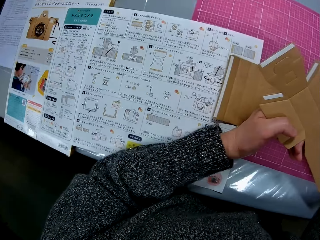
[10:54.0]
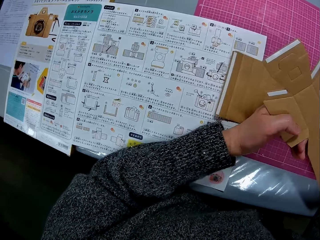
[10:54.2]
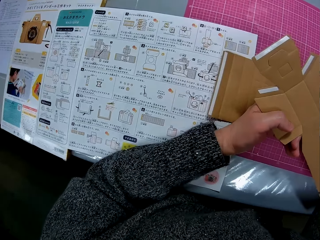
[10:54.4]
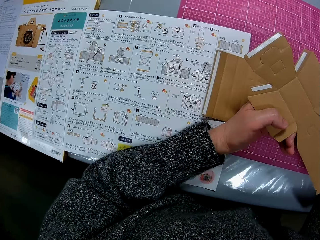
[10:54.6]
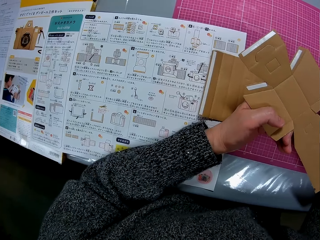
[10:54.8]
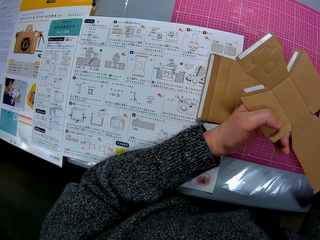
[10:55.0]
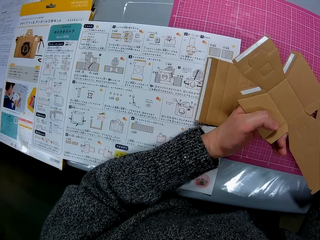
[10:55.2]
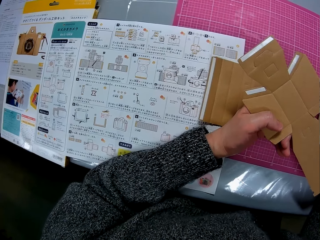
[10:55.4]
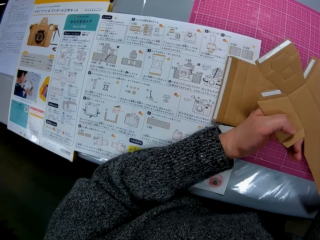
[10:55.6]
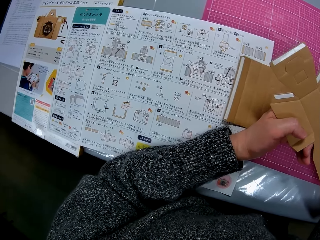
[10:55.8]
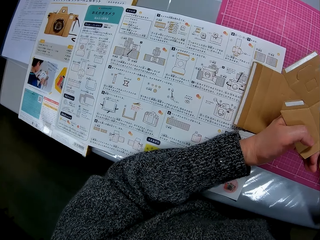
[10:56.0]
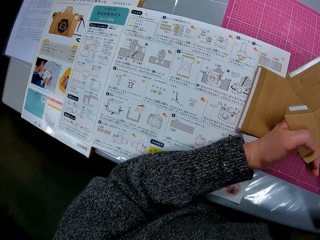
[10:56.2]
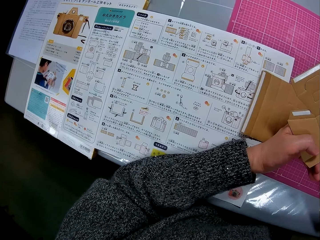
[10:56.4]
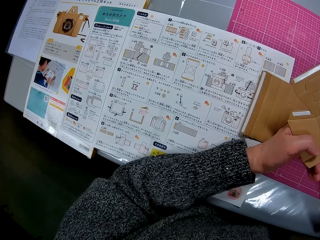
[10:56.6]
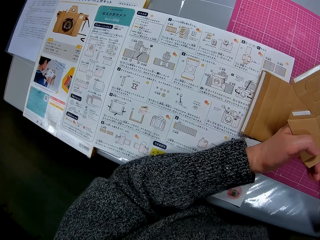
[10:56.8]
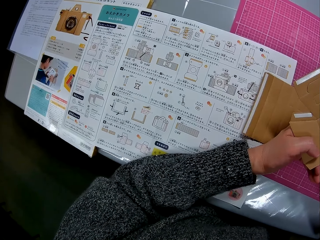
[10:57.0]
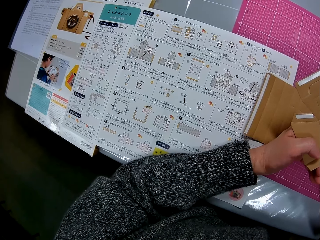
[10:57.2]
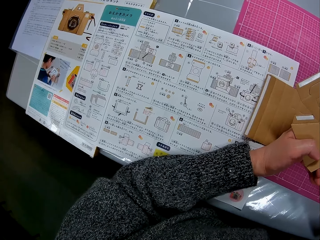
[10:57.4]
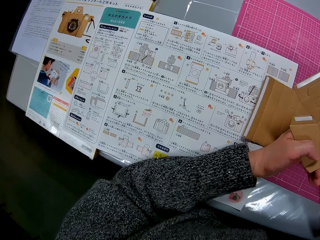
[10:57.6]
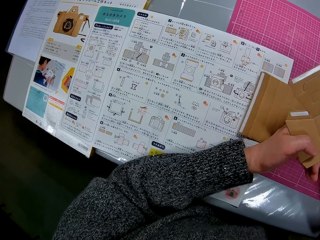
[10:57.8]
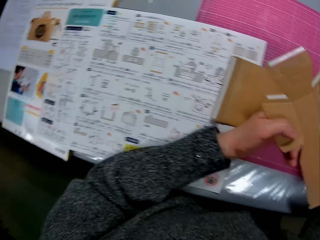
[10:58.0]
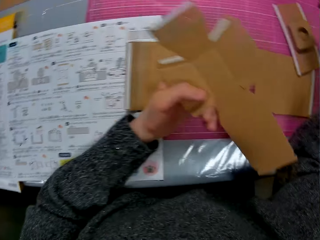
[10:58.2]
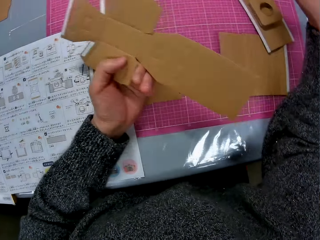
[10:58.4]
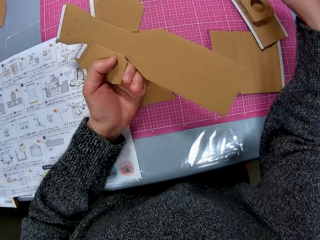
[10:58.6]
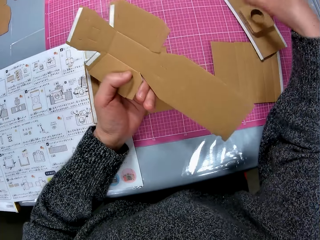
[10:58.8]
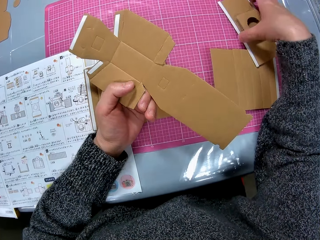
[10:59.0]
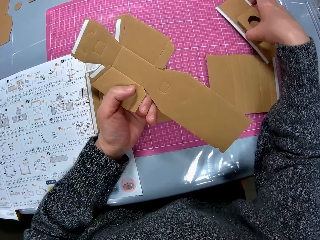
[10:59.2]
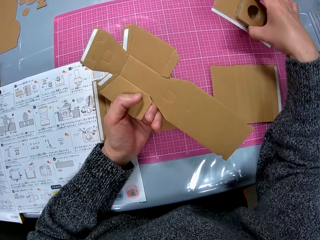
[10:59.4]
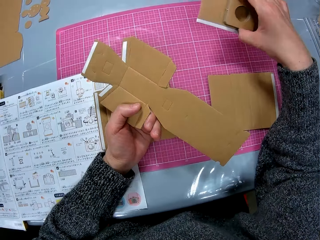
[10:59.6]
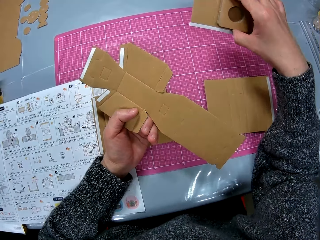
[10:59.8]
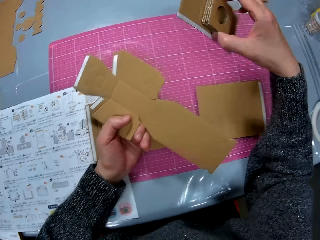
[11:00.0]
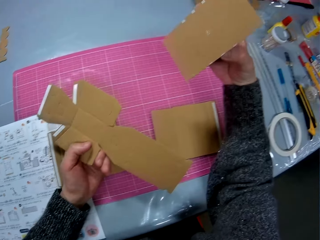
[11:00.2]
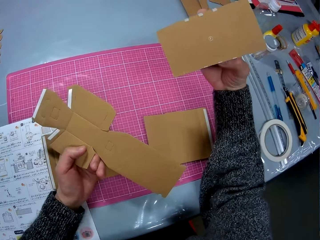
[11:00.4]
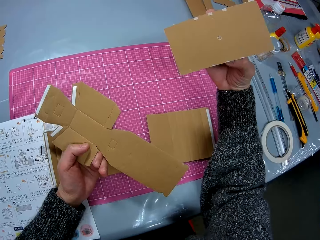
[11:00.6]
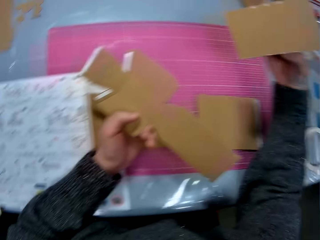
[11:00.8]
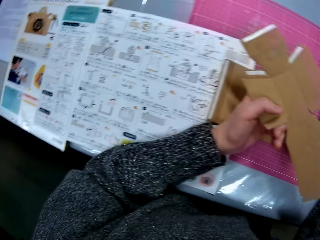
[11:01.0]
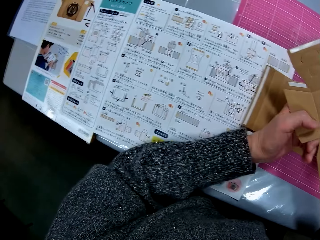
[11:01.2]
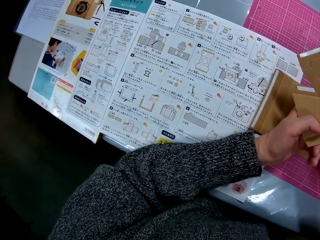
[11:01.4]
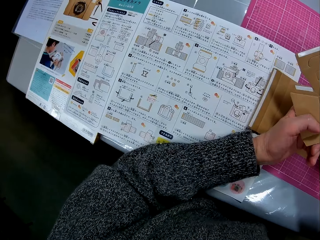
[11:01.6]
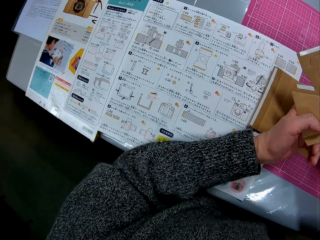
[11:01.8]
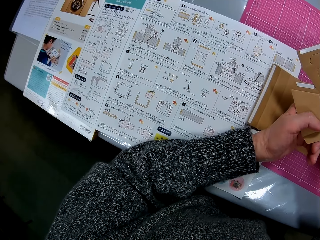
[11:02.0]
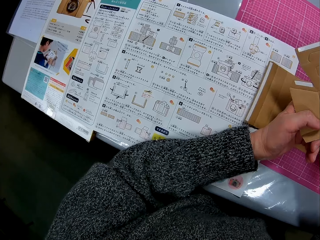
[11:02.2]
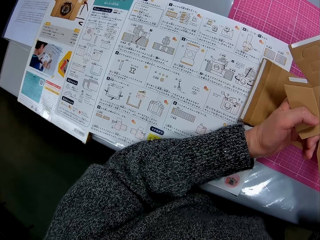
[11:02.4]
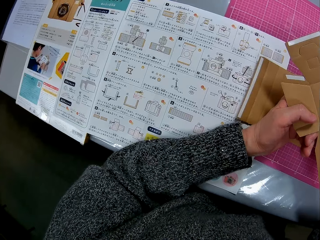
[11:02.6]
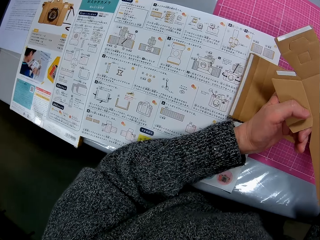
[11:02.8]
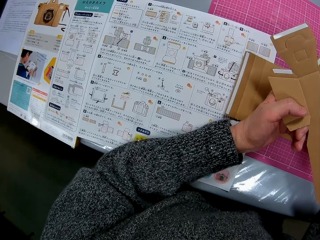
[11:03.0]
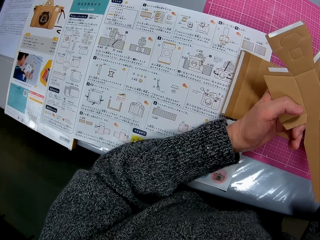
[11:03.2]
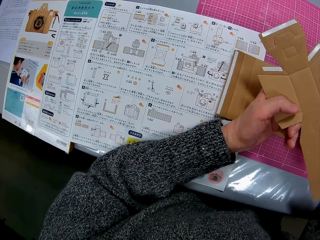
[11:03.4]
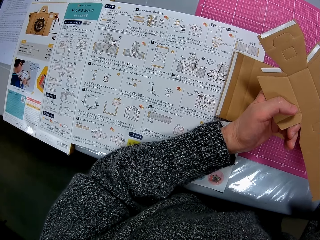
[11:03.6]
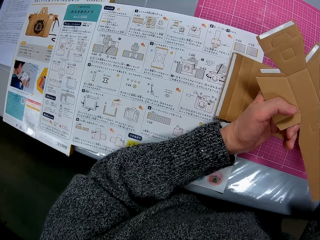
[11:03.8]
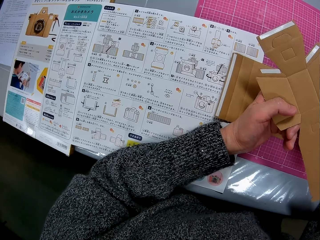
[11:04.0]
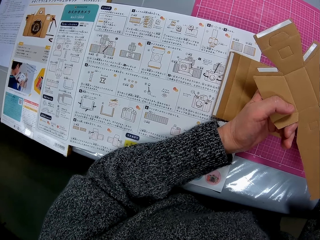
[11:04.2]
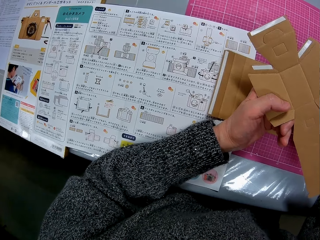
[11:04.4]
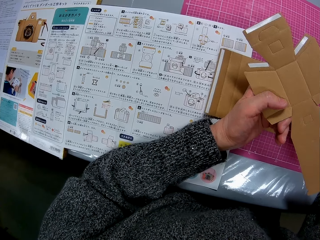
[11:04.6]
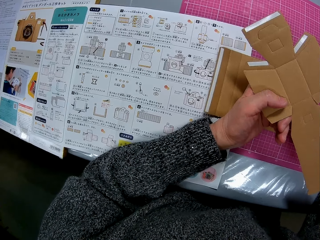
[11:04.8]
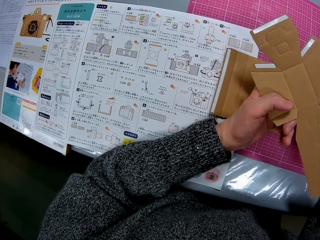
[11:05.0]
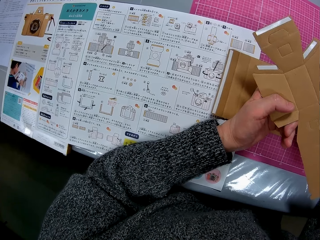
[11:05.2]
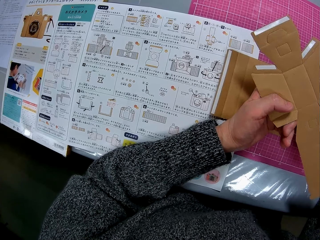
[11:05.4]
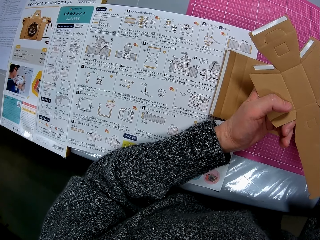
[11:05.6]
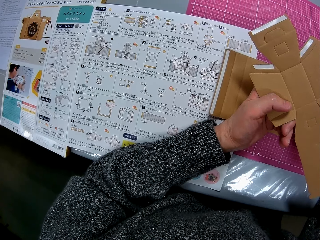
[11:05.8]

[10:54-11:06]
The camera wearer turns to the book on the table. She moves the hand. She turns to the cardboard in her hands. She picks up the cardboard model in her right hand from the table. She looks at the other side of the cardboard model in her right hand. She turns to the book on the table.

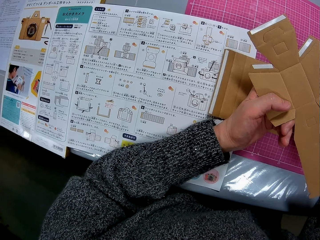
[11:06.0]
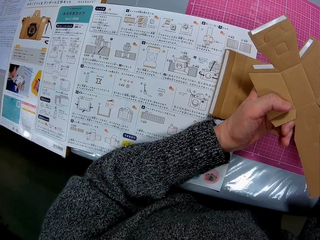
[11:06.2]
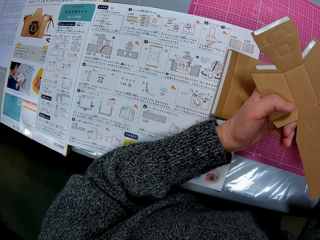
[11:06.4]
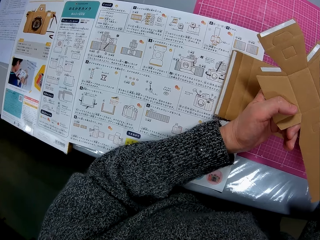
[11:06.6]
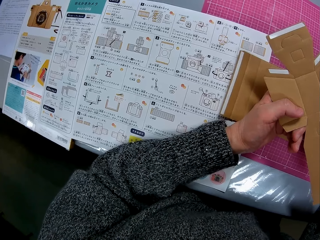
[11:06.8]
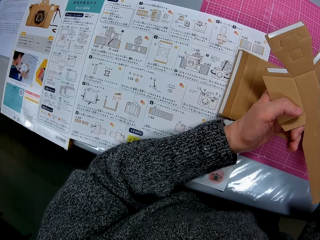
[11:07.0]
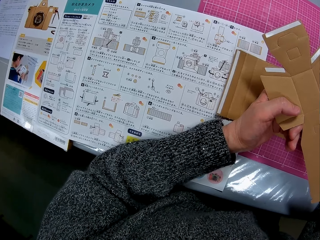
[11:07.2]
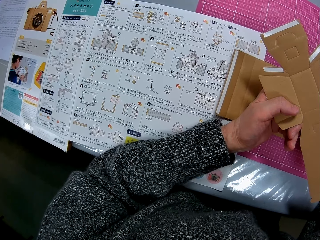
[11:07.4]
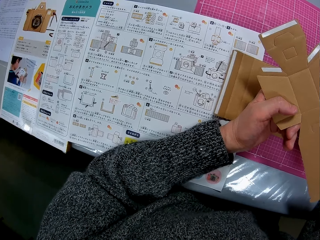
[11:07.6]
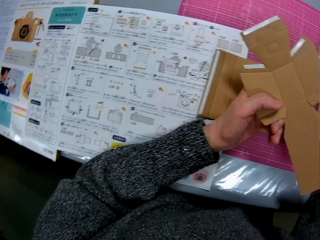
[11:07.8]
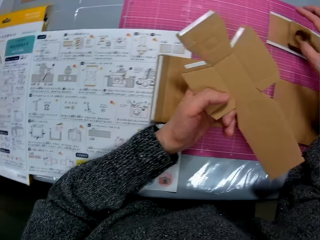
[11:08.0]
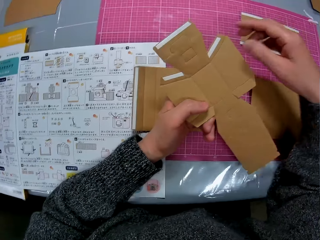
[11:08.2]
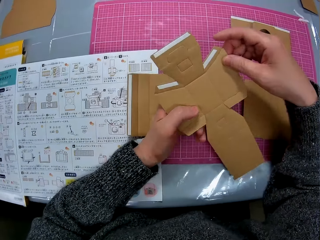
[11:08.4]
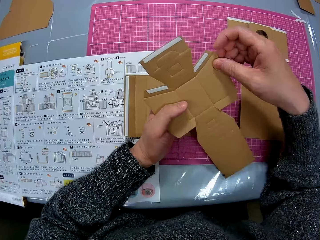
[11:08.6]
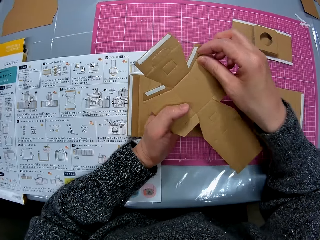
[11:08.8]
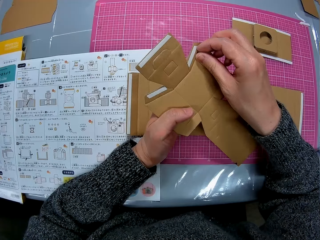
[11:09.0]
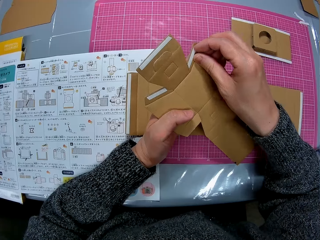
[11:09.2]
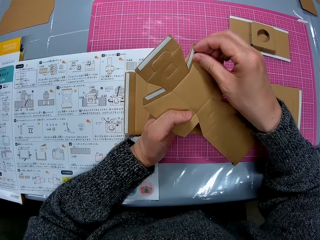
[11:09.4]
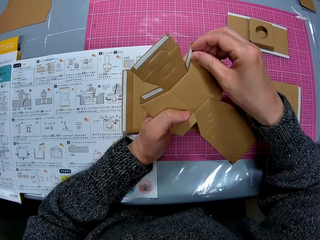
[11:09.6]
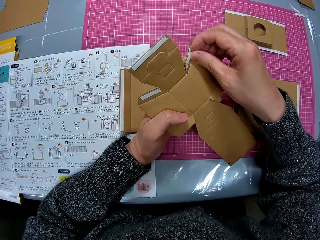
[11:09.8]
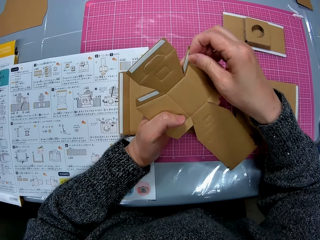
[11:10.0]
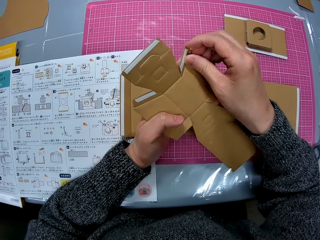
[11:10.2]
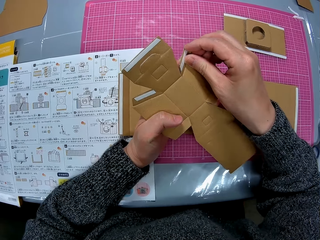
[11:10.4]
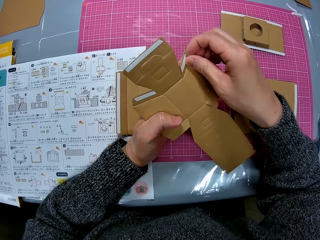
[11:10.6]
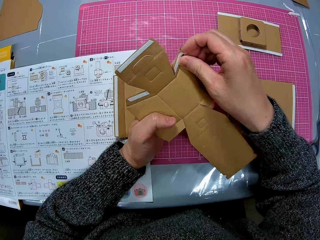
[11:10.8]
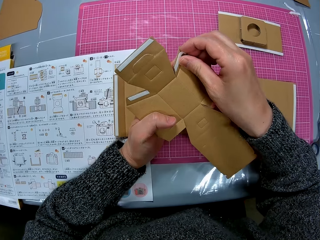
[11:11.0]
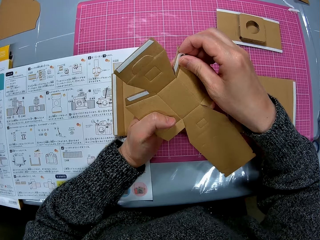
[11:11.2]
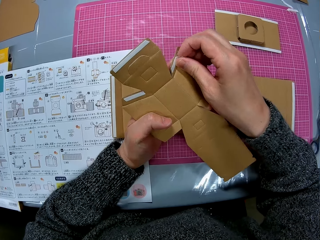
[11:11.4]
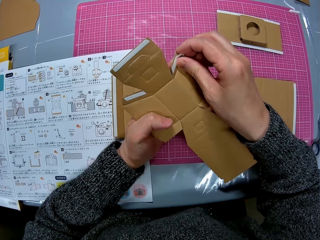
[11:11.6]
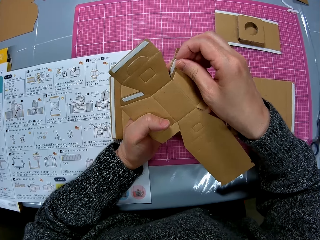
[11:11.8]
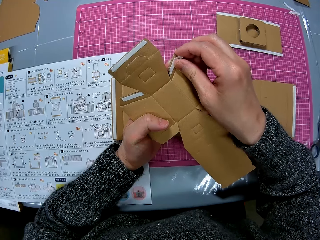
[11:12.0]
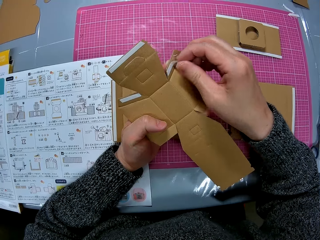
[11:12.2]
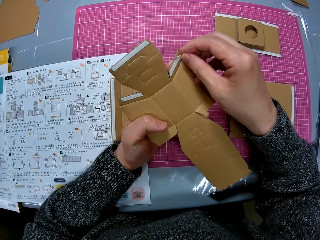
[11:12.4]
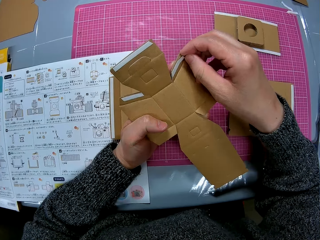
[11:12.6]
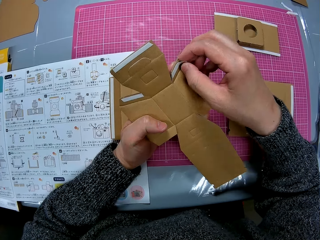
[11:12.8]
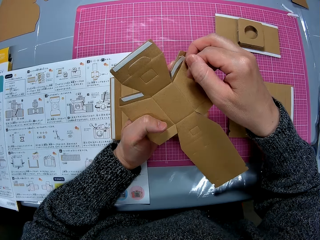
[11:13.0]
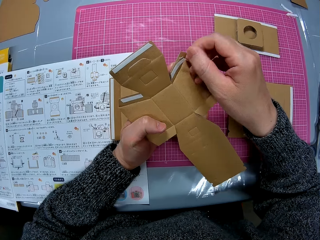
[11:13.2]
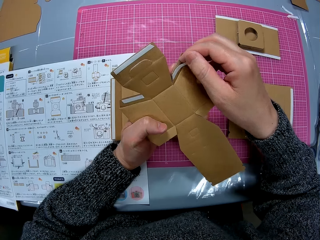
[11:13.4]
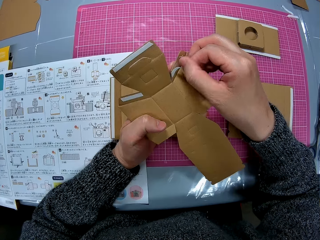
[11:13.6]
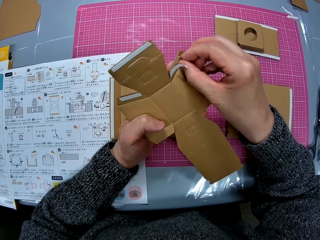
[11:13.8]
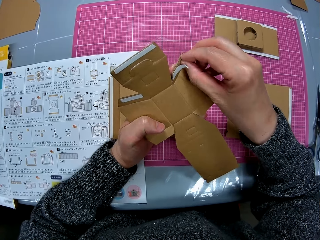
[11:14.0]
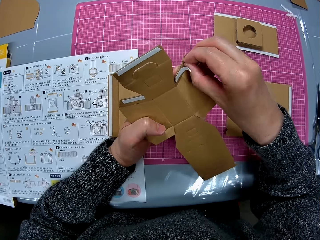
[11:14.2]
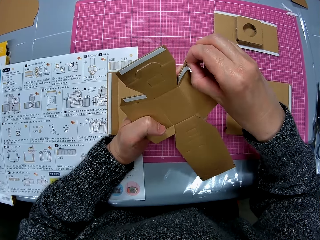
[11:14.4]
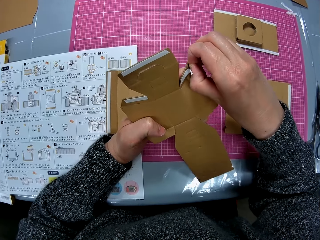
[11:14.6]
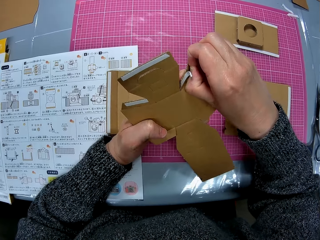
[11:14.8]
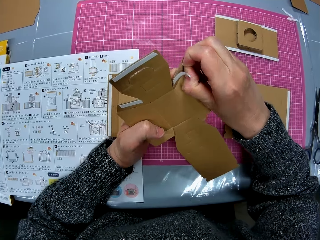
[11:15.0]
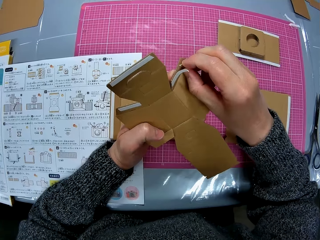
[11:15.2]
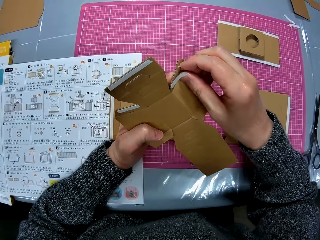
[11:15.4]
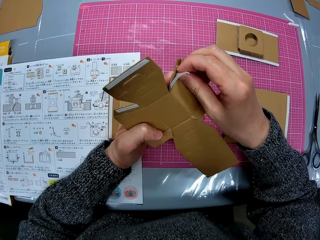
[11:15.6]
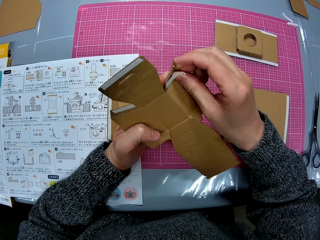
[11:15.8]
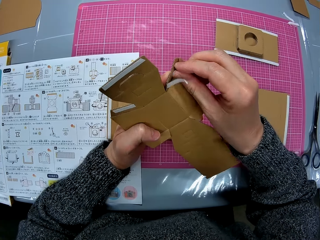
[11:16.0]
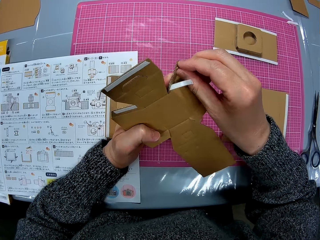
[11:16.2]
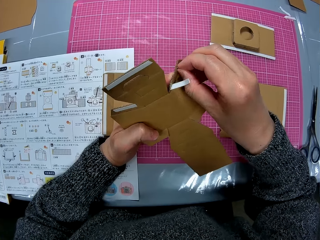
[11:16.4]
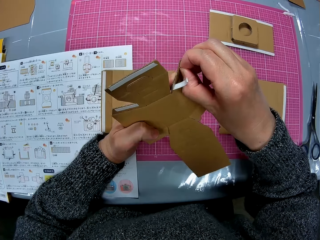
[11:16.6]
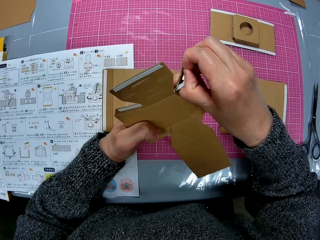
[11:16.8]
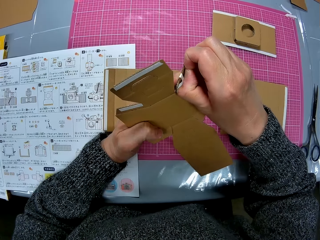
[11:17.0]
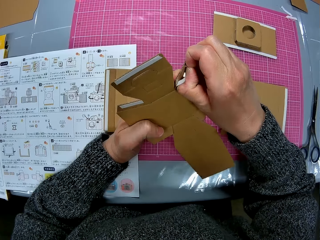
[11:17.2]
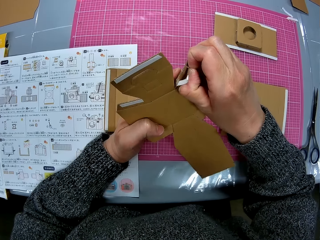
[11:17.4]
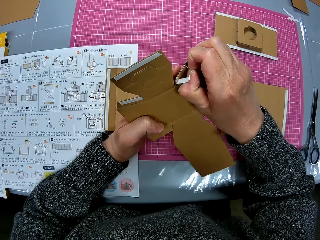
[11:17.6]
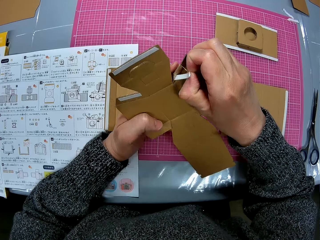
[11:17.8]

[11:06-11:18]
The camera wearer touches the paperboard. She turns to the cardboard in her hands. She peels off another cello tape from the cardboard paper with her right hand.
